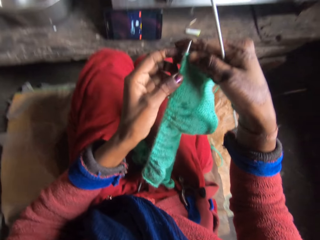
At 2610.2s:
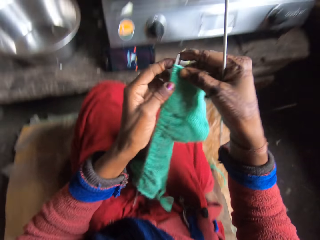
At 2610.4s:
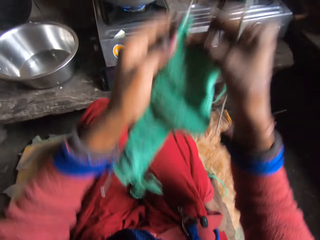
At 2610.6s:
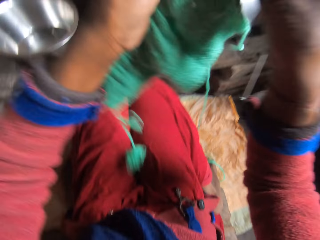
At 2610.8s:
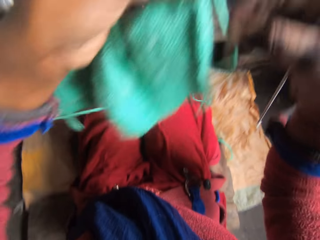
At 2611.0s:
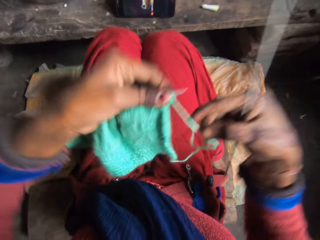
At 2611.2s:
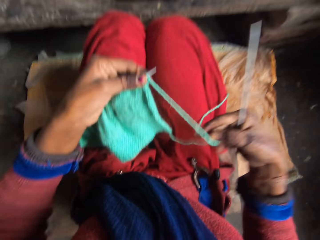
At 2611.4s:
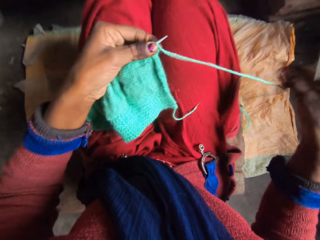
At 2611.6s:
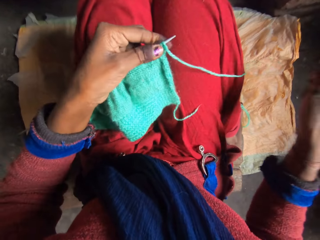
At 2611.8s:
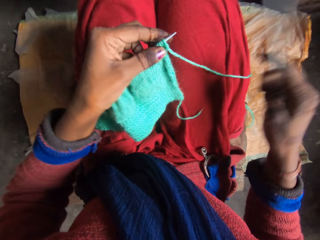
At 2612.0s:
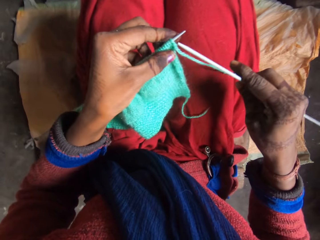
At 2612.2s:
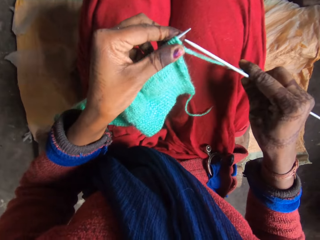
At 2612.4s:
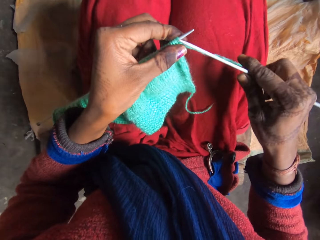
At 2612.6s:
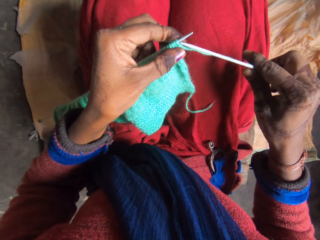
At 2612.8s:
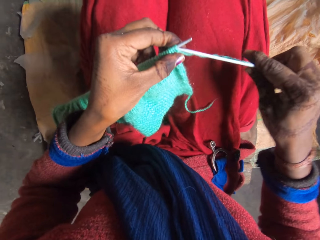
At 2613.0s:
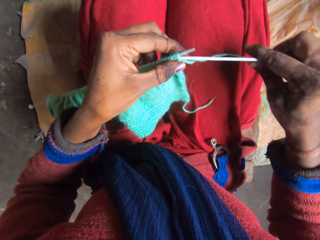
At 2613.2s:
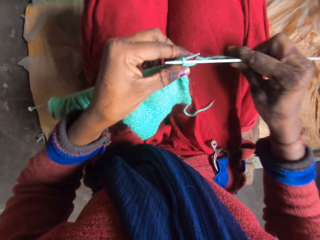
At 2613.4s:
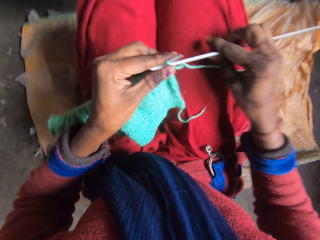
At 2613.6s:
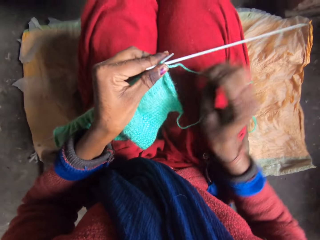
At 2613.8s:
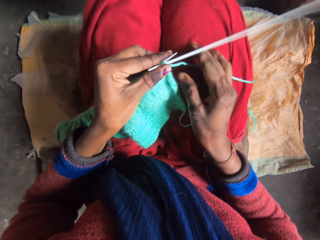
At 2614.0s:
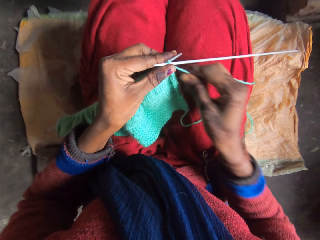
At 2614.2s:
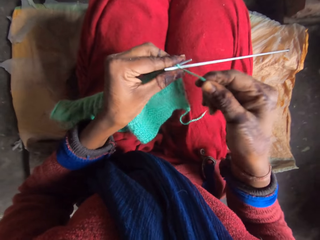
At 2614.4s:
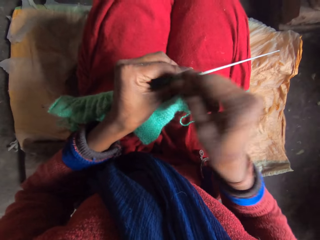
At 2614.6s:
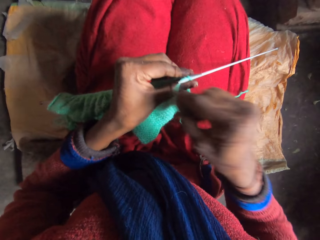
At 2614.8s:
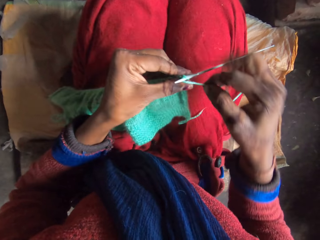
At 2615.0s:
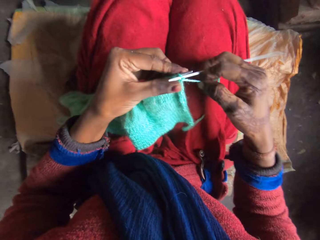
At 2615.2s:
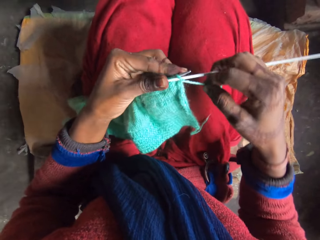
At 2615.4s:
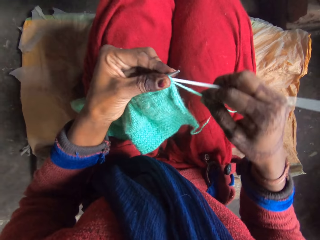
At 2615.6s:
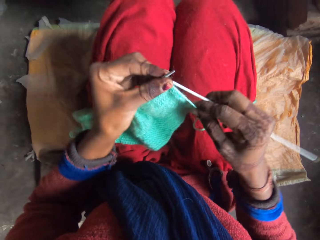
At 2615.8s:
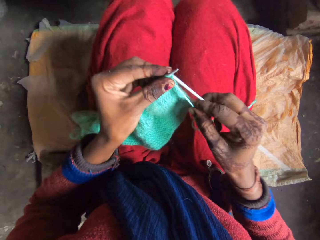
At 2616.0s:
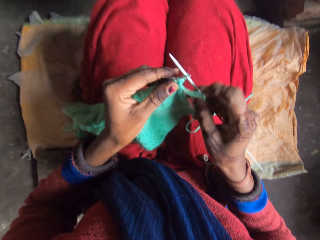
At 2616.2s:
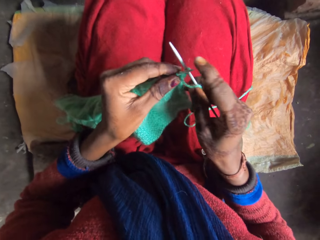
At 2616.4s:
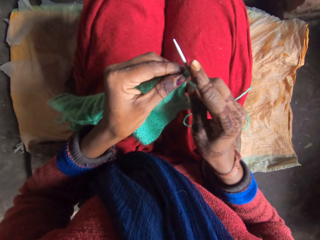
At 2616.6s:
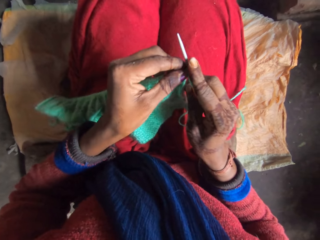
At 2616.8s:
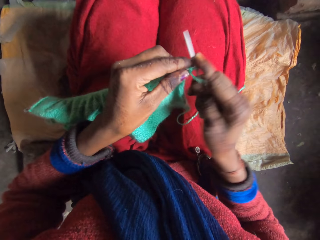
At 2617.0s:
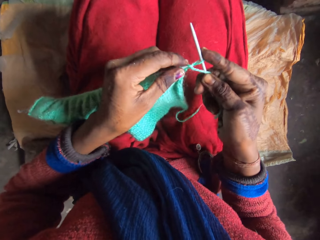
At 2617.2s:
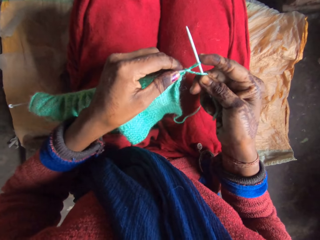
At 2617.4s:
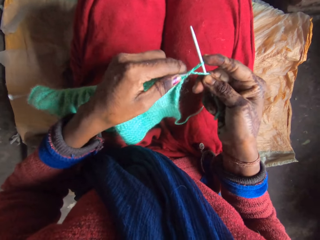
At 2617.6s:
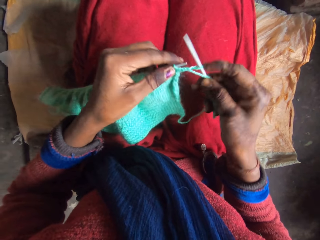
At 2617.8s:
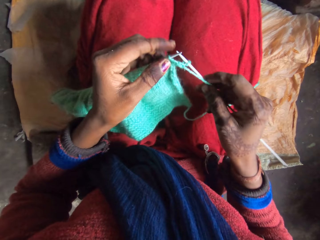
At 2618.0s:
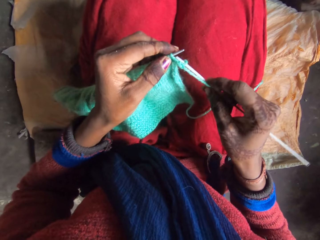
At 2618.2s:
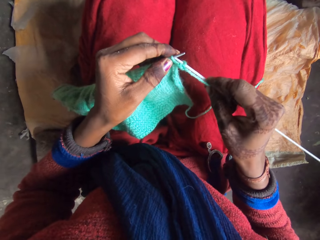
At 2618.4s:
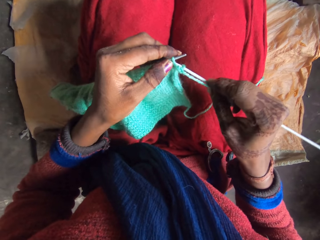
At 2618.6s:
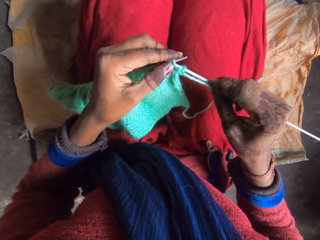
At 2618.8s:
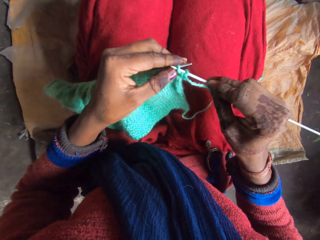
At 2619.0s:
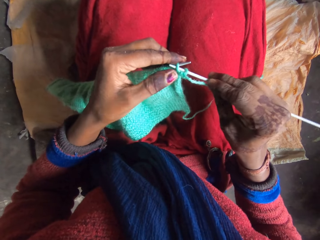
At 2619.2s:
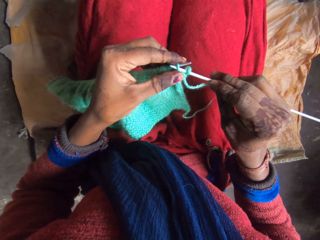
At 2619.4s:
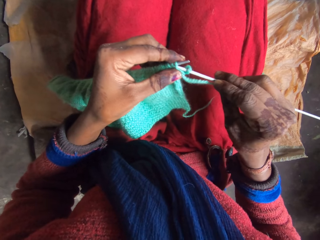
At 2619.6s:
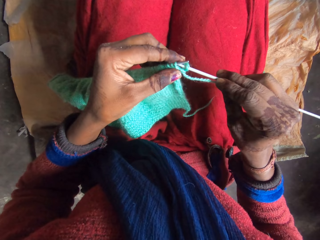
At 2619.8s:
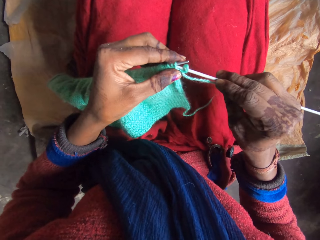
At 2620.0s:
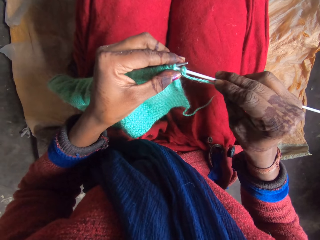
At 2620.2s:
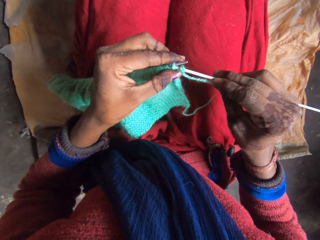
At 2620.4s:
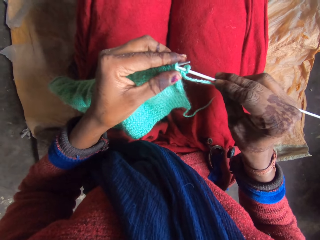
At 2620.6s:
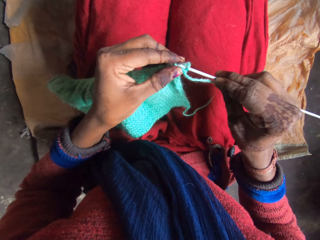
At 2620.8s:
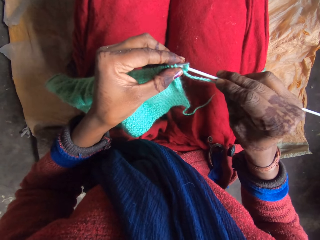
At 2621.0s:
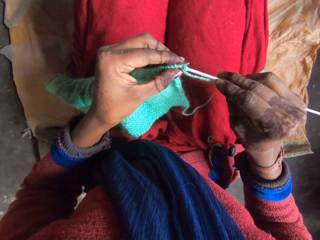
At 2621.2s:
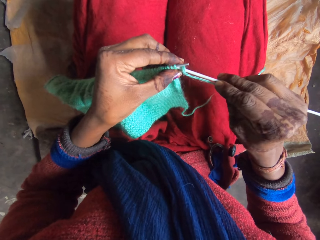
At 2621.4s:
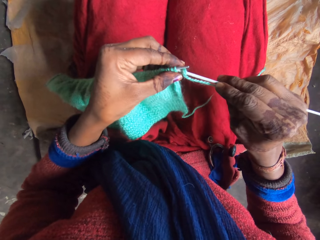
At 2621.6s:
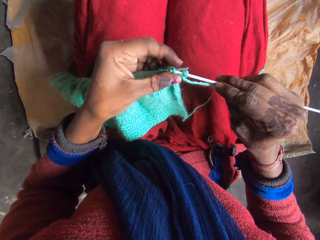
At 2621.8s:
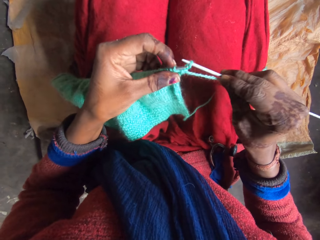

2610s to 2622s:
The camera wearer adjusts the knitting piece with her left hand. She turns a fabric. She straightens a thread. She inserts the knitting pin in the yarn with her right hand. She knits with the knitting pins and yarn in her hands.

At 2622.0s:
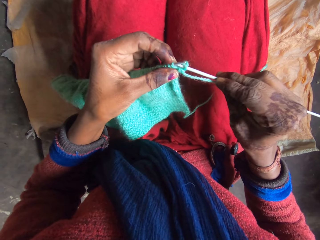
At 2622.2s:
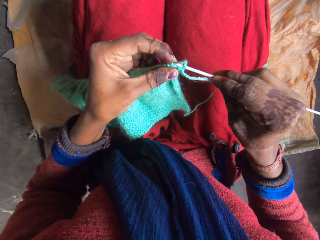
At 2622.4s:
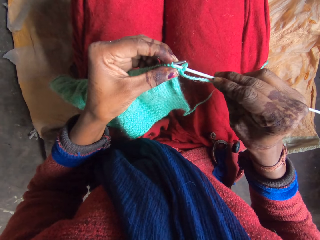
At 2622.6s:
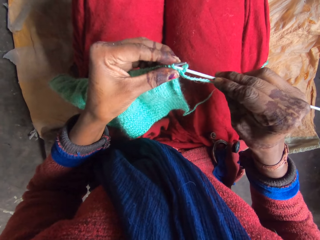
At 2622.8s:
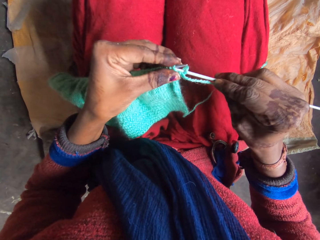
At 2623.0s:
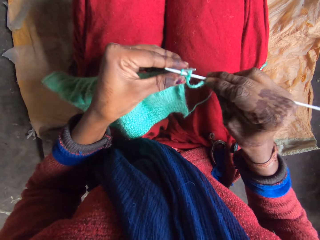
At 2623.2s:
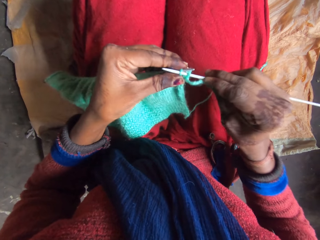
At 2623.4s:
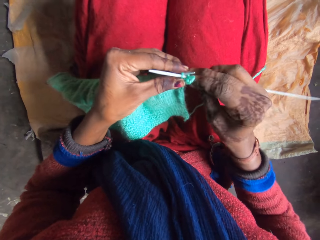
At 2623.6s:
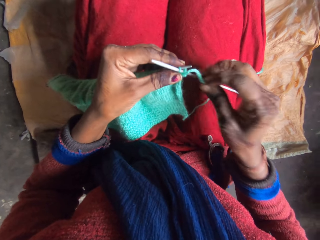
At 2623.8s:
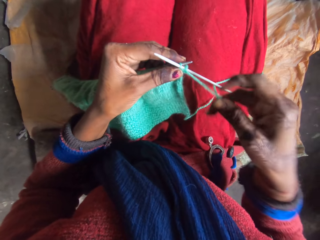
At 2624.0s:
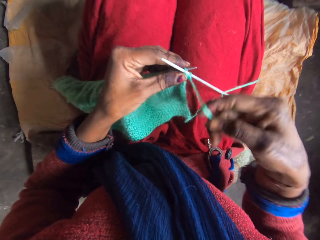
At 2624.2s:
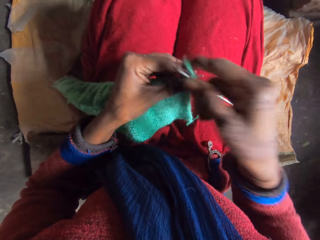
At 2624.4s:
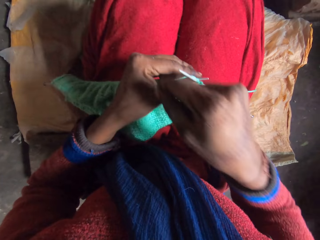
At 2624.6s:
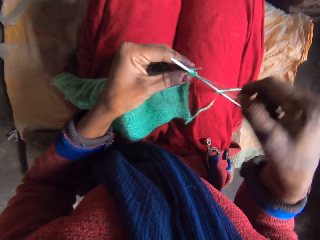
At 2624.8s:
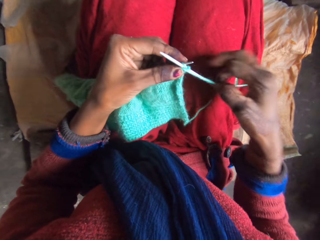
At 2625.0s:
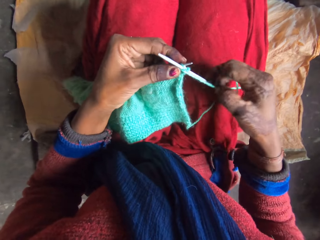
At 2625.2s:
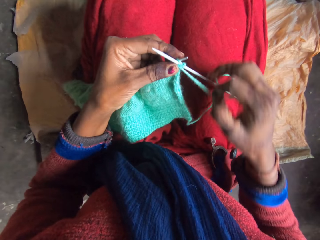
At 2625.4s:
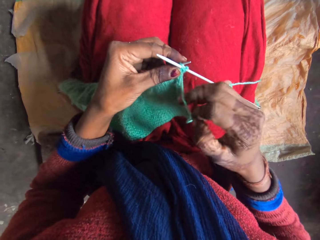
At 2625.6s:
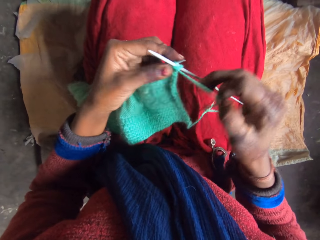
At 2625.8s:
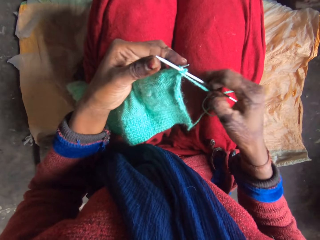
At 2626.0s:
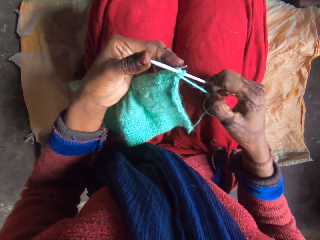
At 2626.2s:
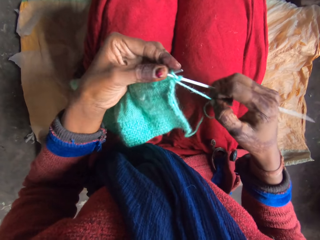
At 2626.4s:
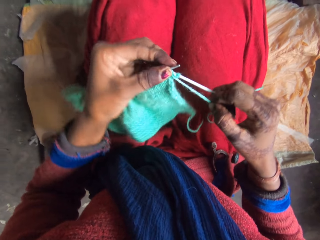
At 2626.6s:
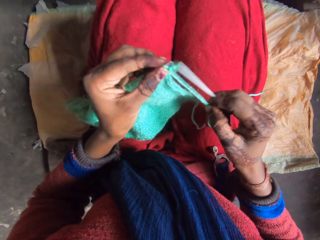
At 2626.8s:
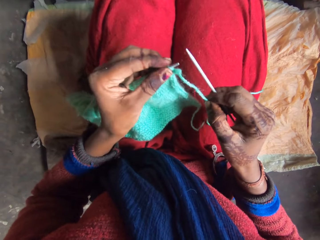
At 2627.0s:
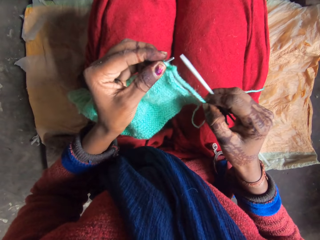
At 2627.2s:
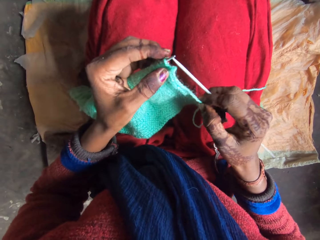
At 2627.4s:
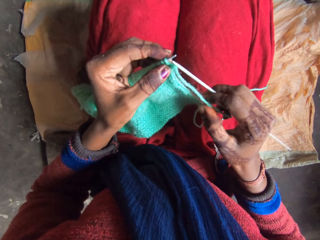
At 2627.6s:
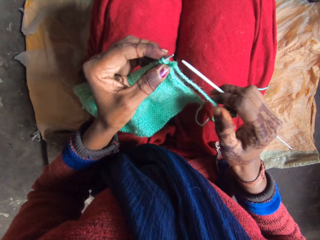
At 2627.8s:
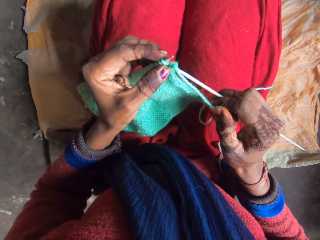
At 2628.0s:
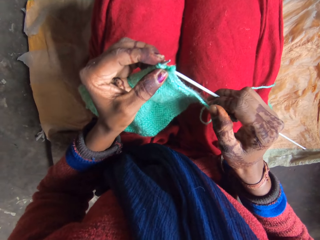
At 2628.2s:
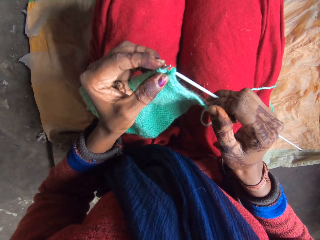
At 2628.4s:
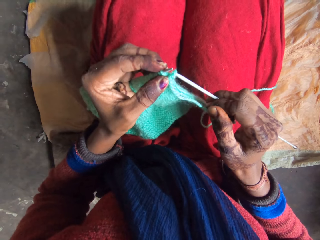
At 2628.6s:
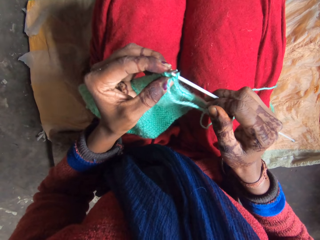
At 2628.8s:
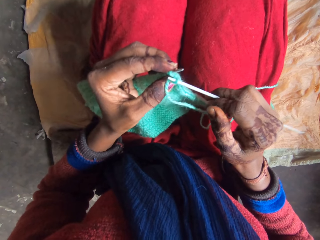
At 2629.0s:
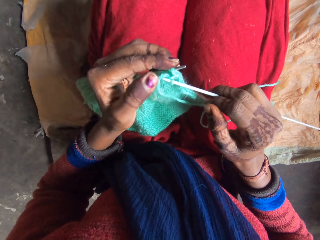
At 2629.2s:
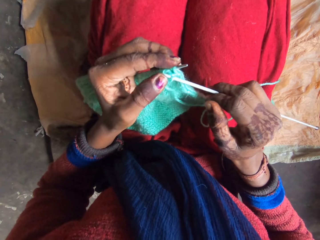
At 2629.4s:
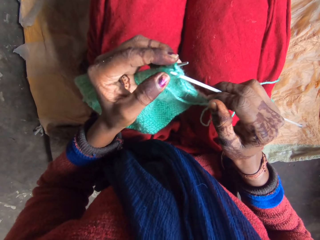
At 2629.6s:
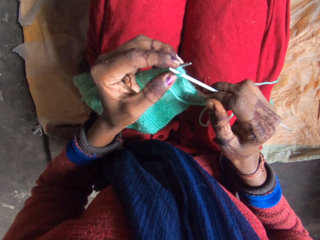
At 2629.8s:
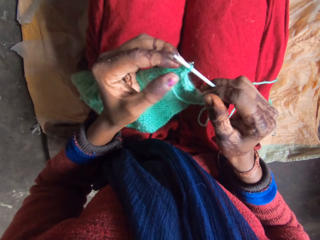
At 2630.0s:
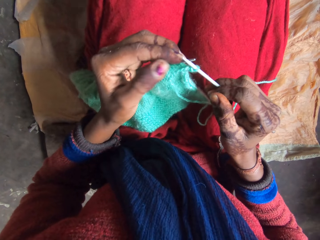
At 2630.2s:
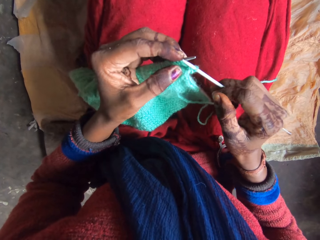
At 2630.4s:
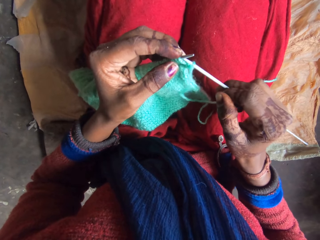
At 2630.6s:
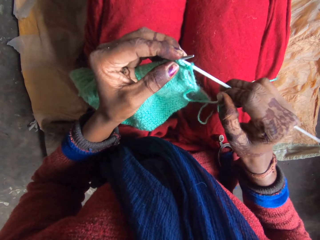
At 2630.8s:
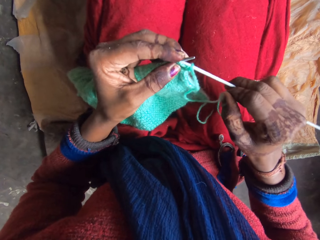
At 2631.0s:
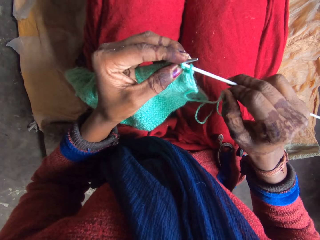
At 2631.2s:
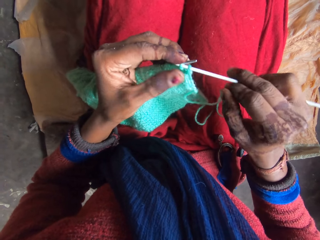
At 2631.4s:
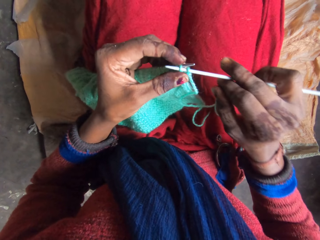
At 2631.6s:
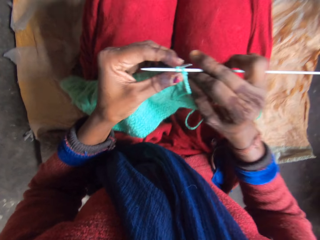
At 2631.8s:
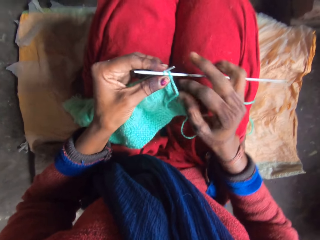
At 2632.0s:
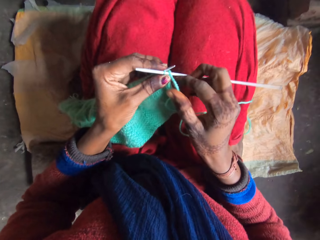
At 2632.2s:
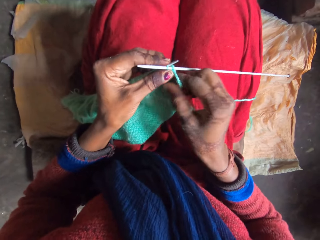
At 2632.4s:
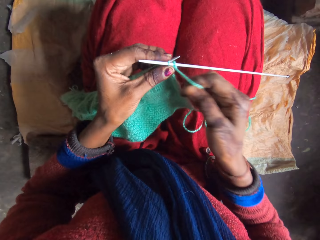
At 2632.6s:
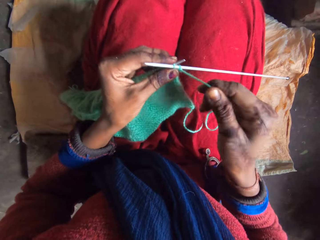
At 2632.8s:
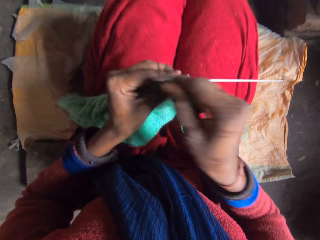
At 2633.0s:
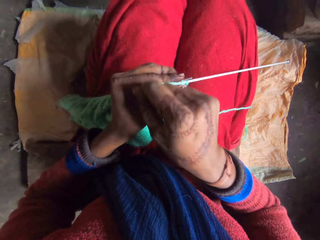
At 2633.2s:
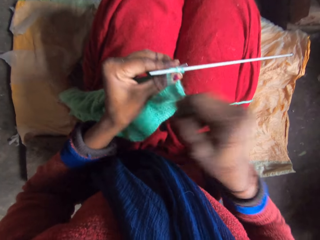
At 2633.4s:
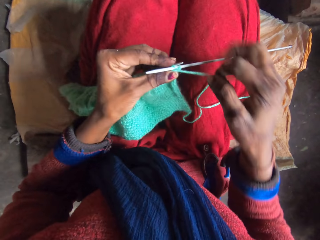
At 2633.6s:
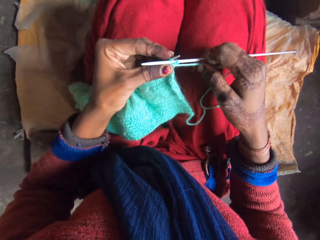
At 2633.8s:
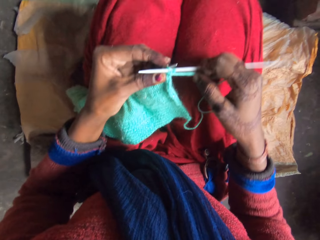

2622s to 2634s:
The camera wearer inserts a needle in a thread.
